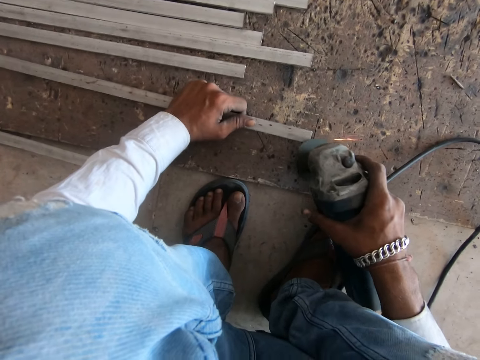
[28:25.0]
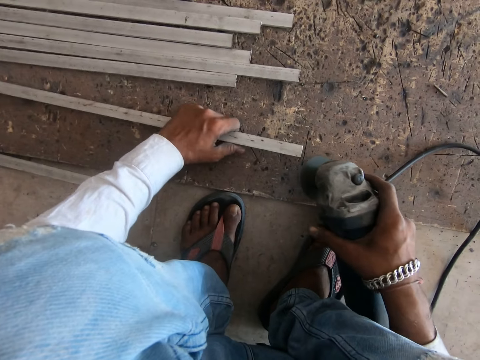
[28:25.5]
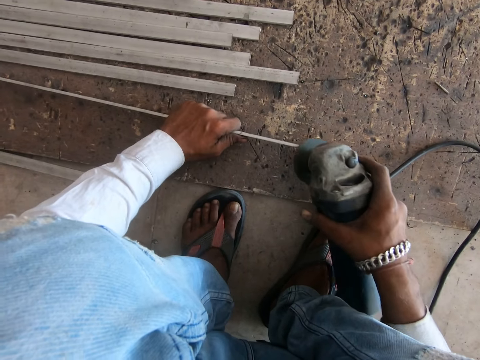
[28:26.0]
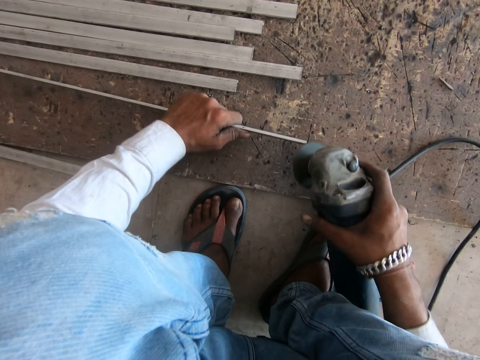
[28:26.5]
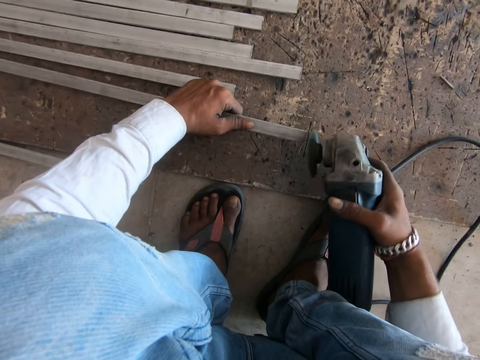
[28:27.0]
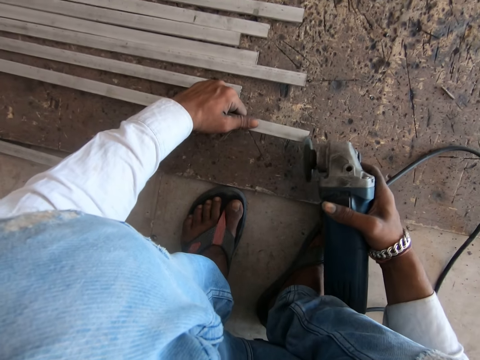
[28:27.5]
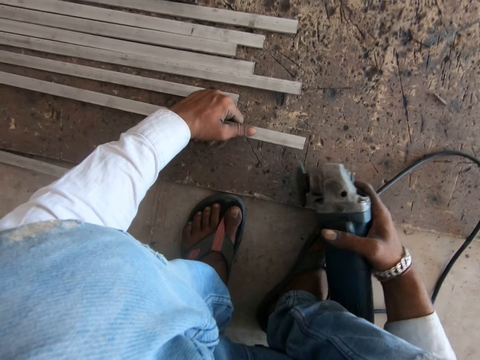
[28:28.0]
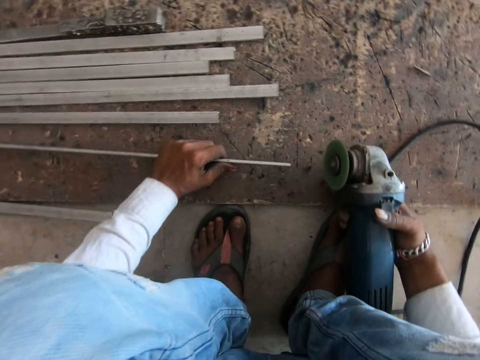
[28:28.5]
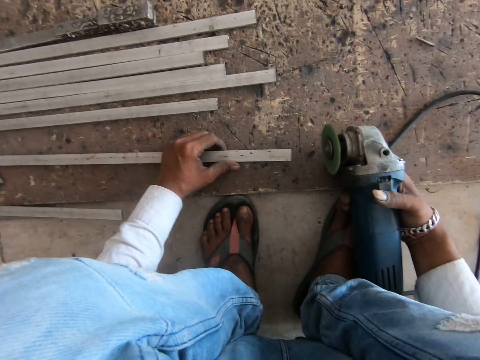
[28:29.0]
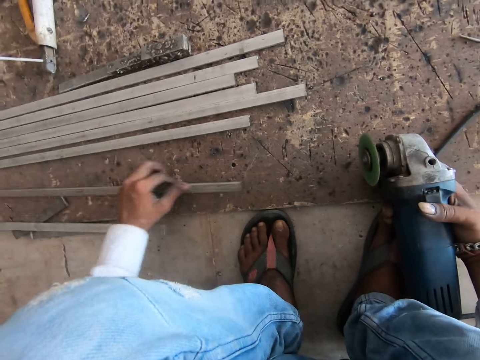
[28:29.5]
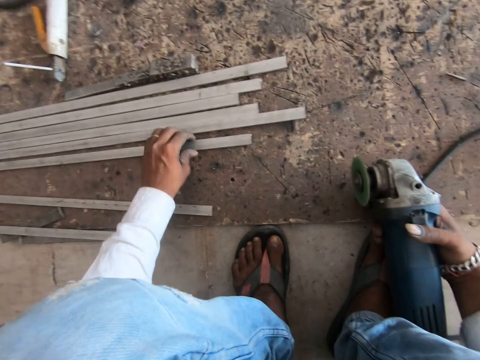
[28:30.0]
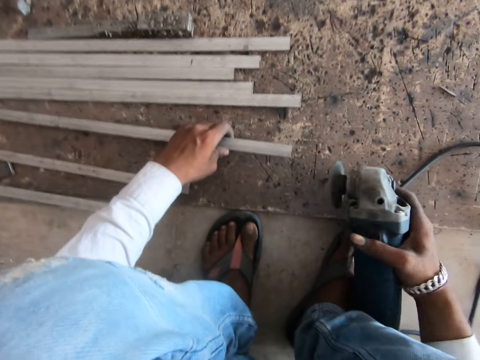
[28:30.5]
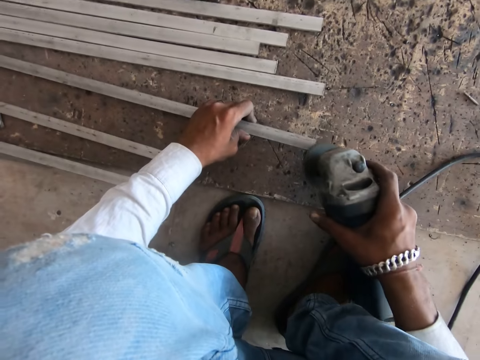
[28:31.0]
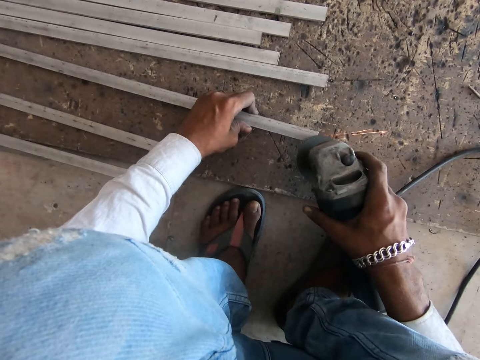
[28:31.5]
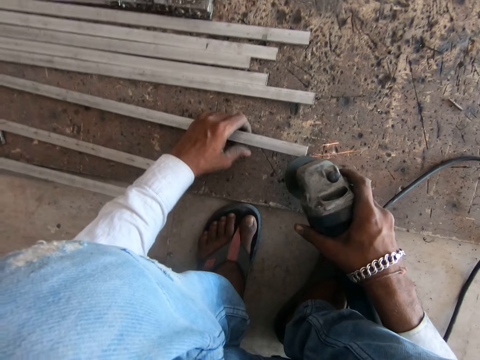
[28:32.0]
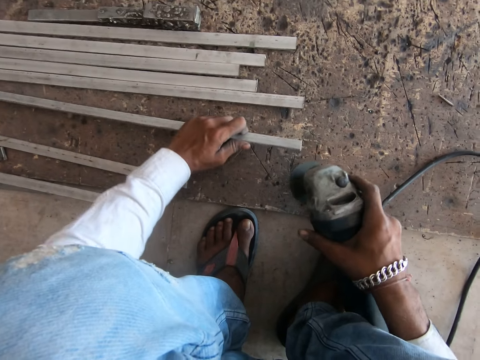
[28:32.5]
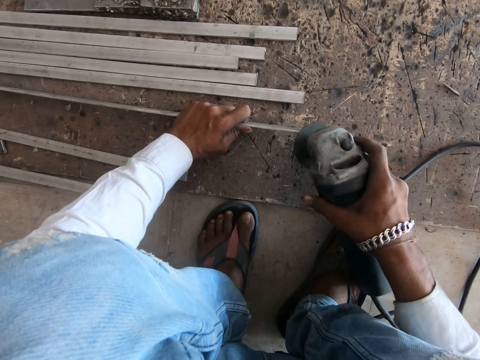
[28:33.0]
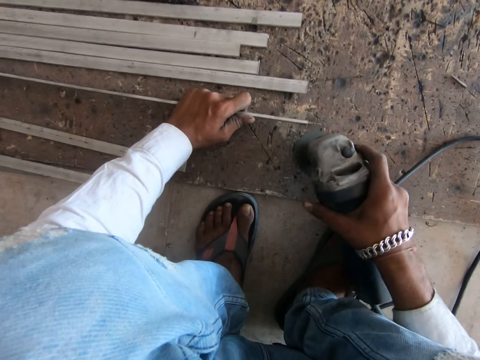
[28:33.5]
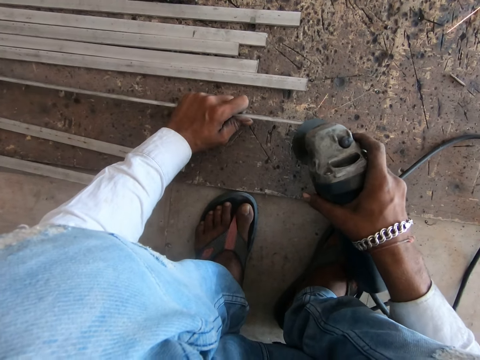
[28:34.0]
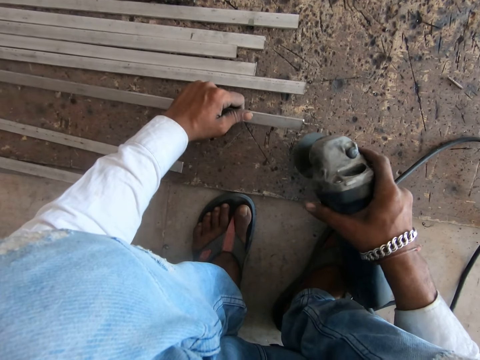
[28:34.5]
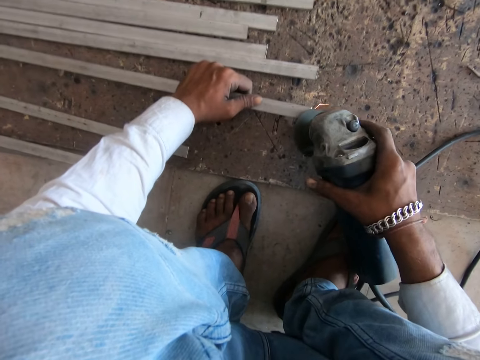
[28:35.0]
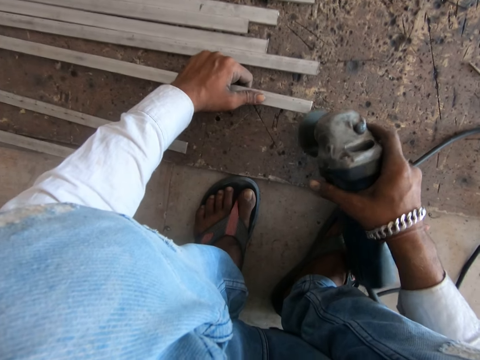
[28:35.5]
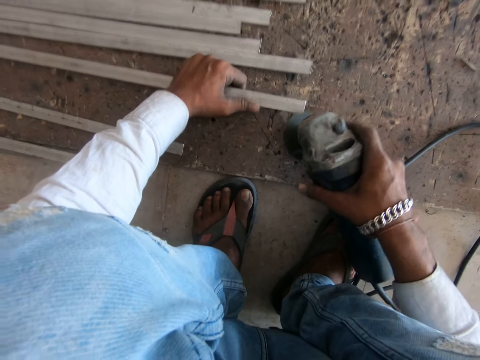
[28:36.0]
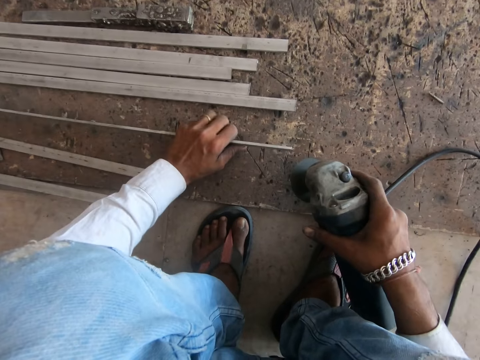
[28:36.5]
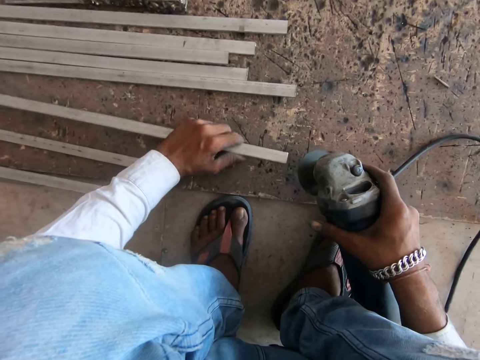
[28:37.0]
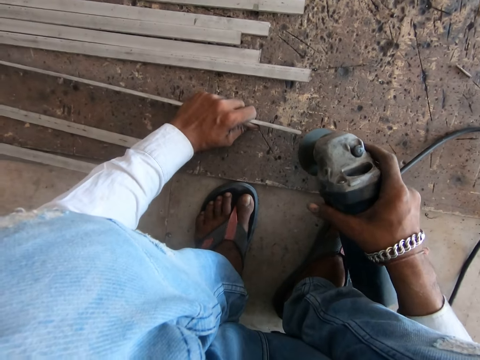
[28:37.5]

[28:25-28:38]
The camera wearer turns the metal rod with the left hand. They grind the metal rod in the left hand with the grinder machine in the right hand. They place the metal rod on the floor with the left hand. They pick up a metal rod on the floor with the left hand. They grind the metal rod in the left hand with the grinder machine in the right hand.

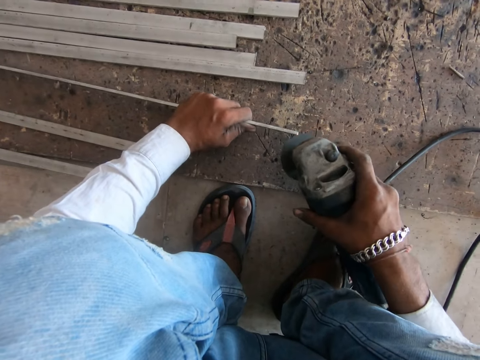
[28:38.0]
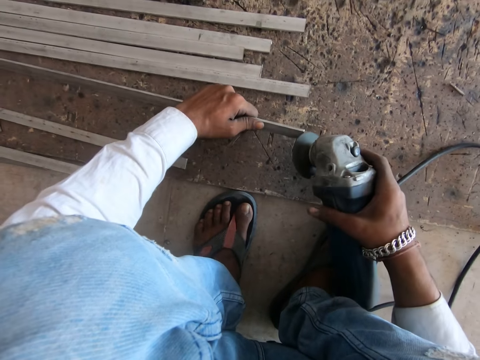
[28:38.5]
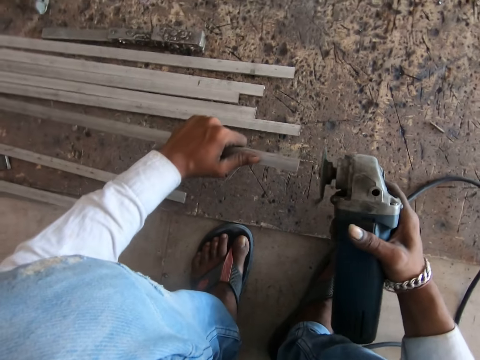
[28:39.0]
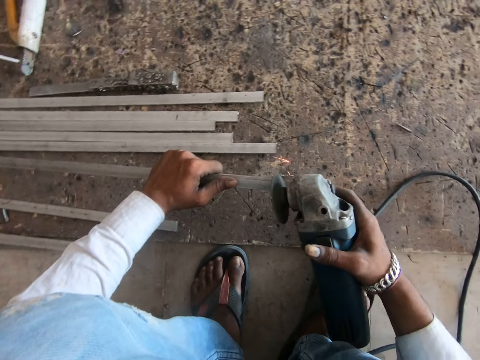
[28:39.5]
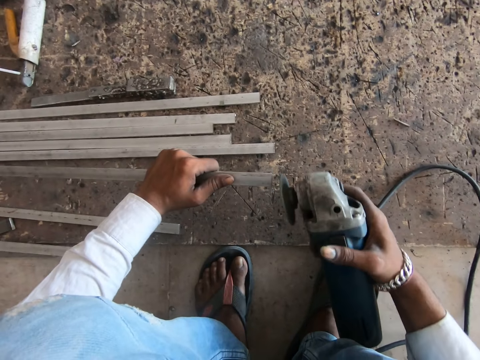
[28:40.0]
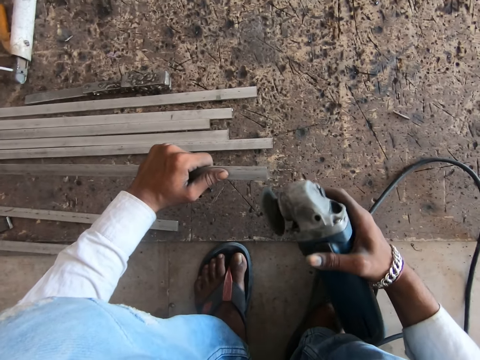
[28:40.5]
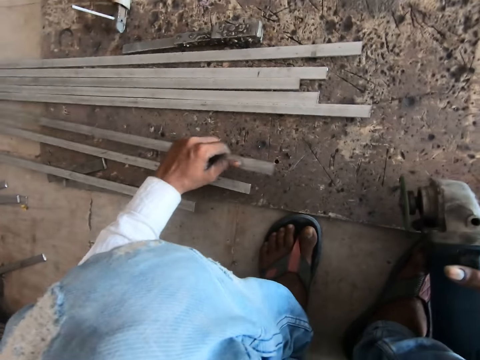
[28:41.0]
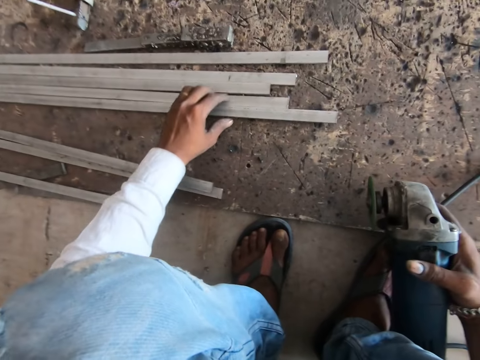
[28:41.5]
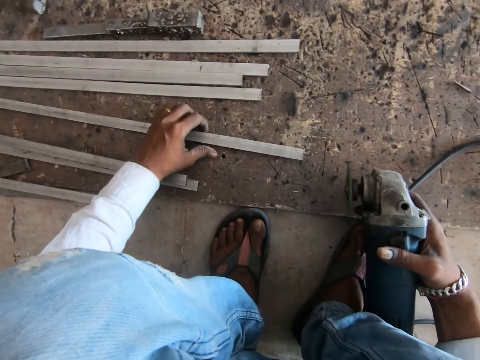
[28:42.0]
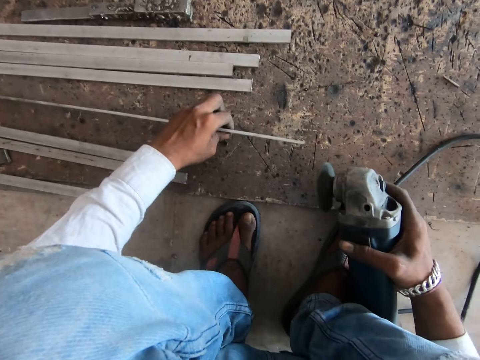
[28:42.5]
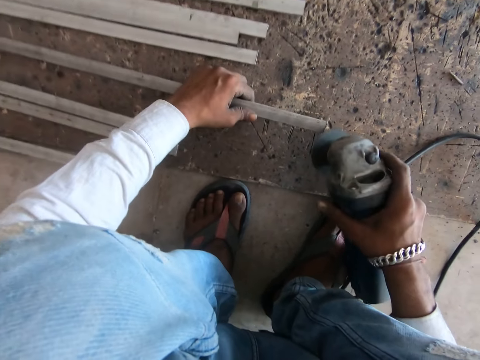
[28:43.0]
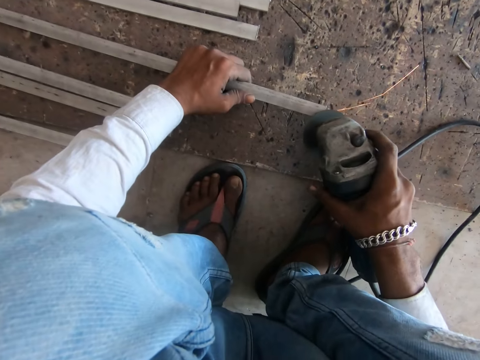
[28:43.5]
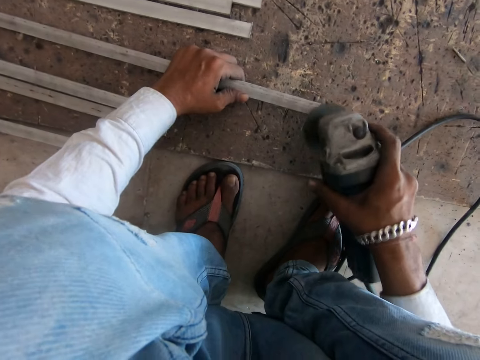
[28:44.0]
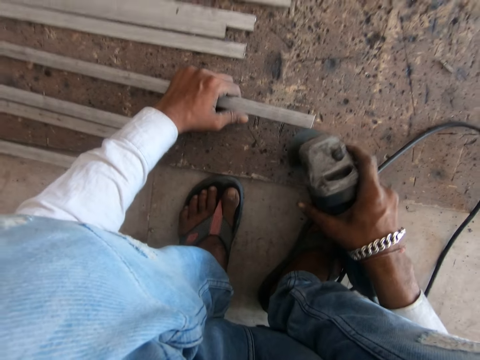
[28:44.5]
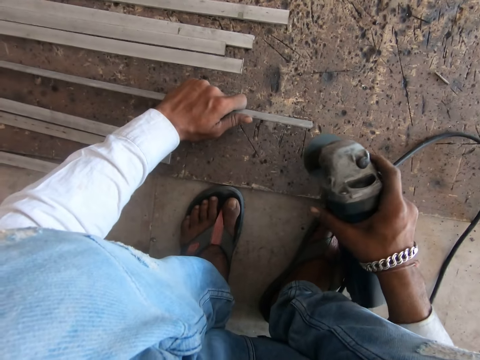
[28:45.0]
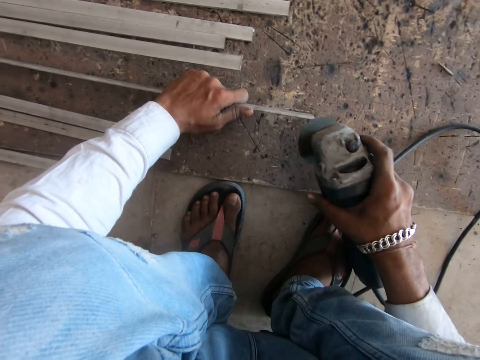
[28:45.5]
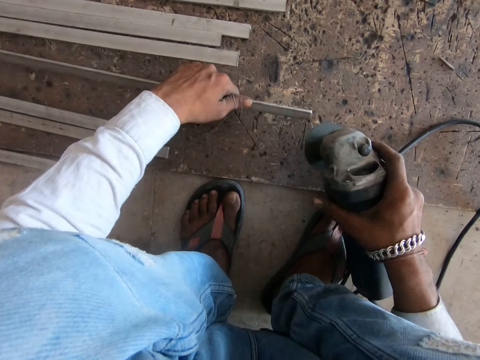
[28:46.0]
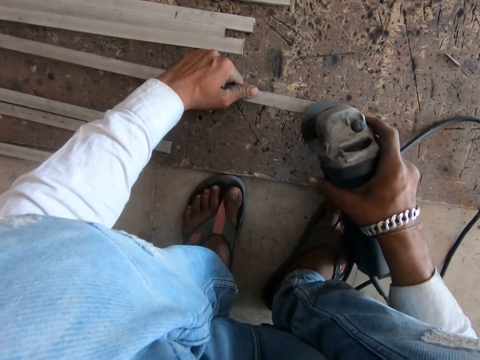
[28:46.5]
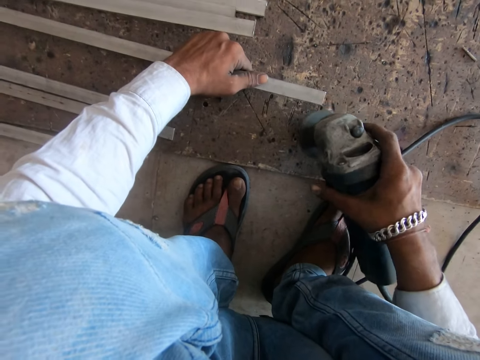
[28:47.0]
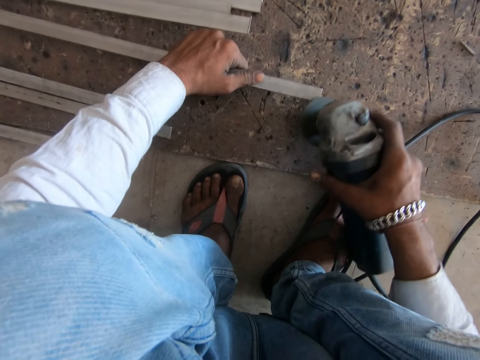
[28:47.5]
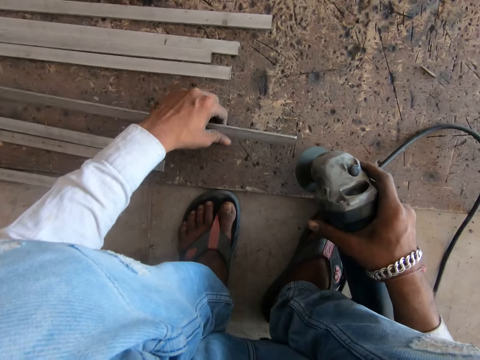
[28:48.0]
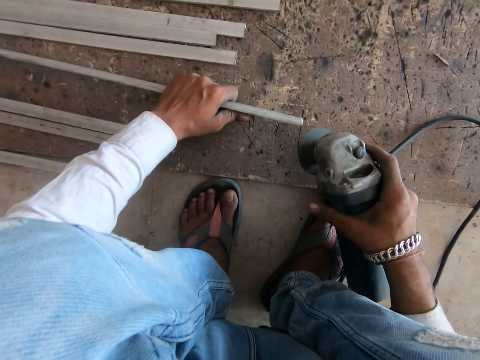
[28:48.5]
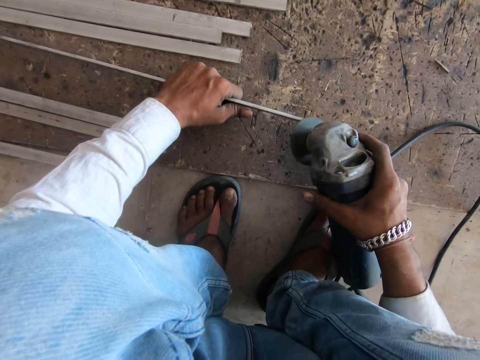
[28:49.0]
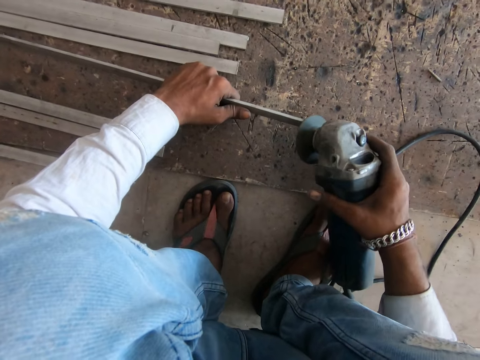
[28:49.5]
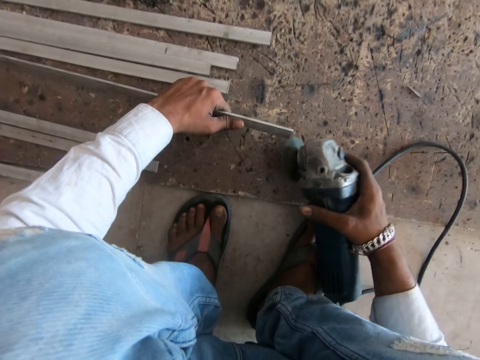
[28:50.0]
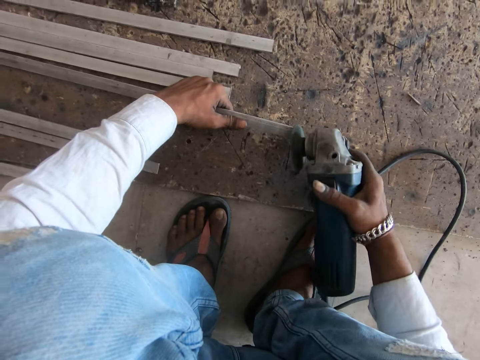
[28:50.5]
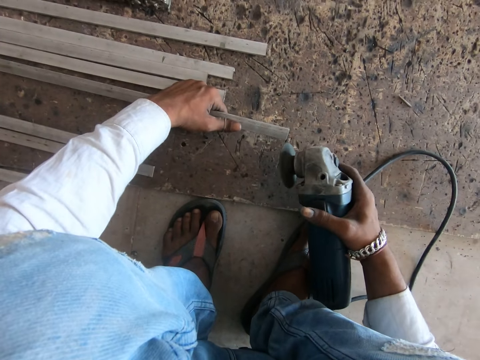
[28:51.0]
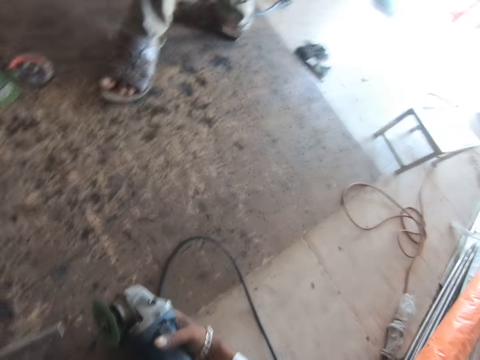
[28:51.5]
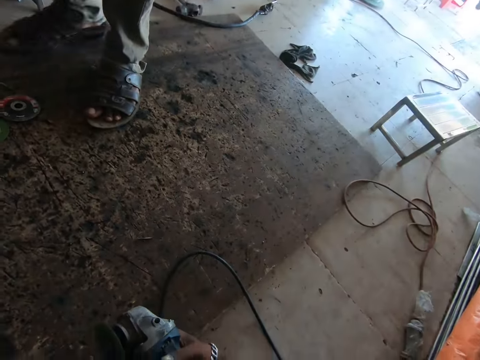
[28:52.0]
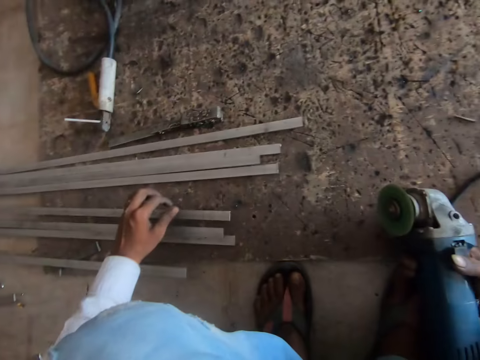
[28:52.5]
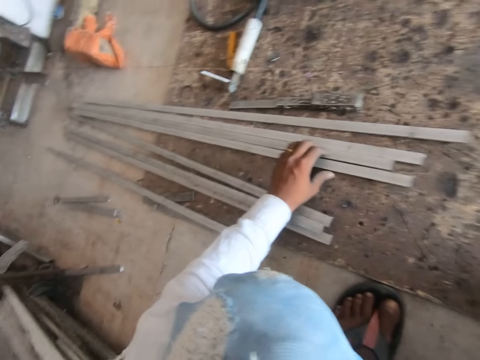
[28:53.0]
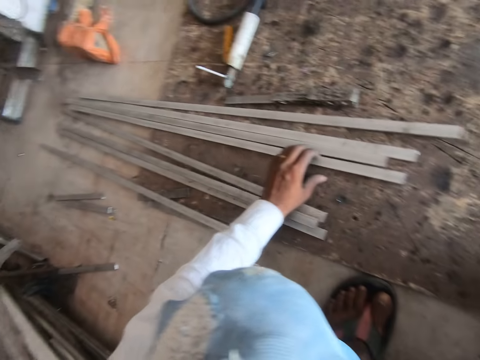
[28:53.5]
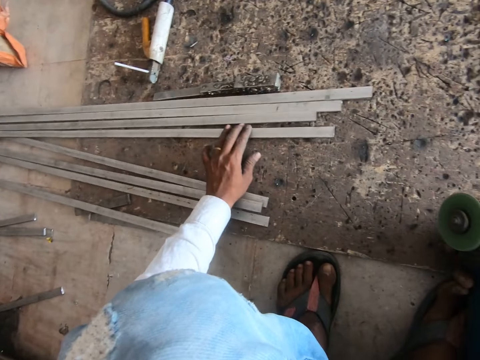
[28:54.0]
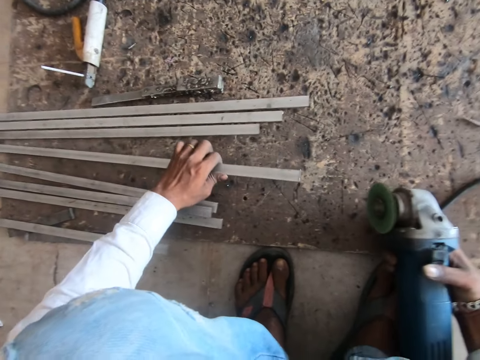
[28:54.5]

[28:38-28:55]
The camera wearer lifts the metal rod with the left hand. They place the metal rod on the floor with the left hand. They pick the metal rod on the floor with the left hand. They grind the metal rod in the left hand with the grinder machine in the right hand. They polish the metal. They look around. They place the metal rod on the floor with the left hand.
